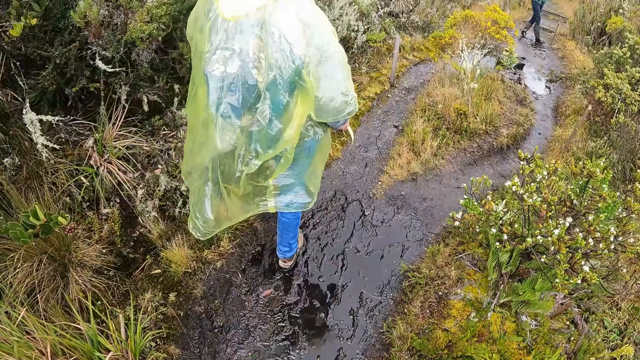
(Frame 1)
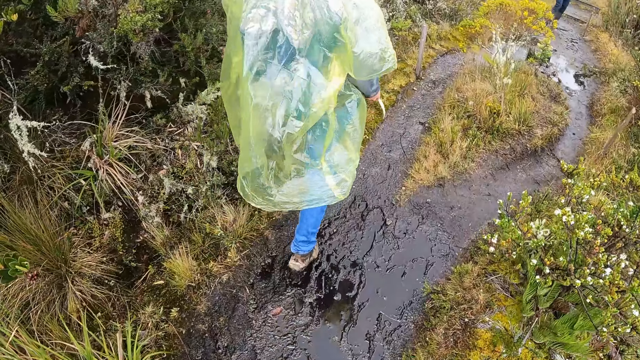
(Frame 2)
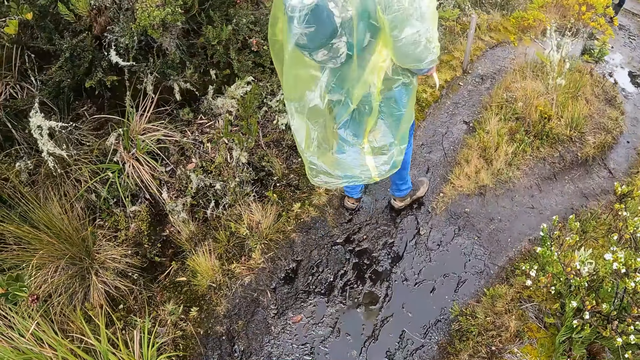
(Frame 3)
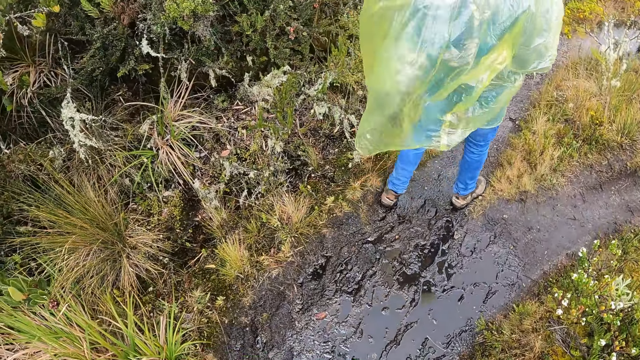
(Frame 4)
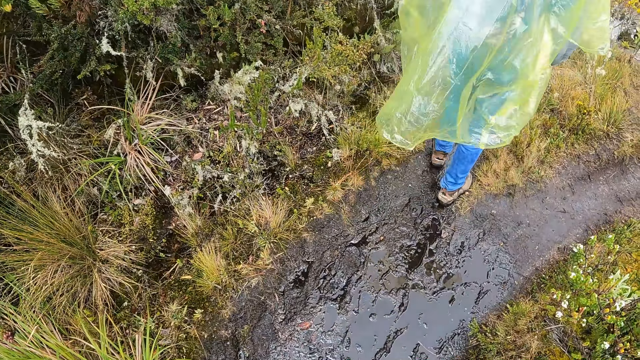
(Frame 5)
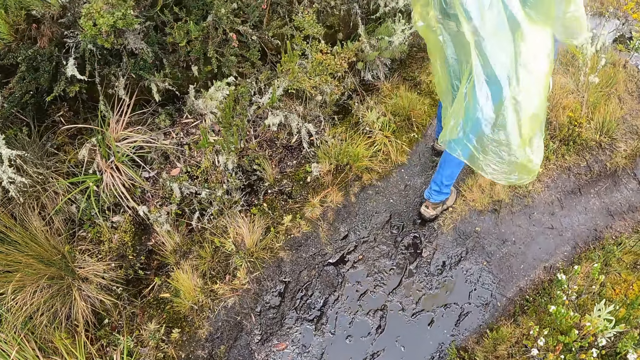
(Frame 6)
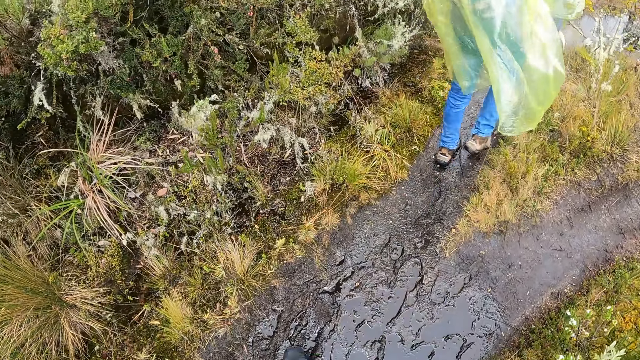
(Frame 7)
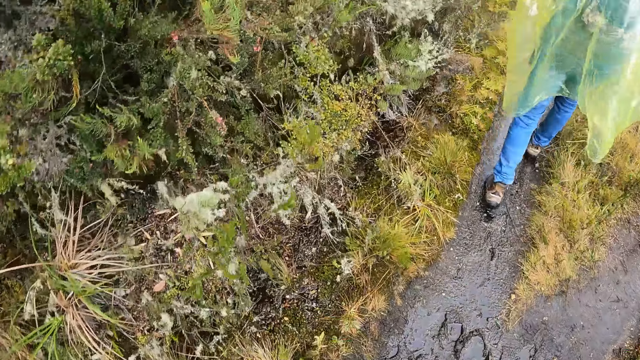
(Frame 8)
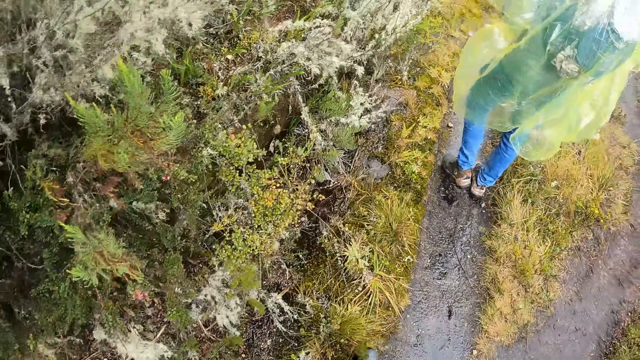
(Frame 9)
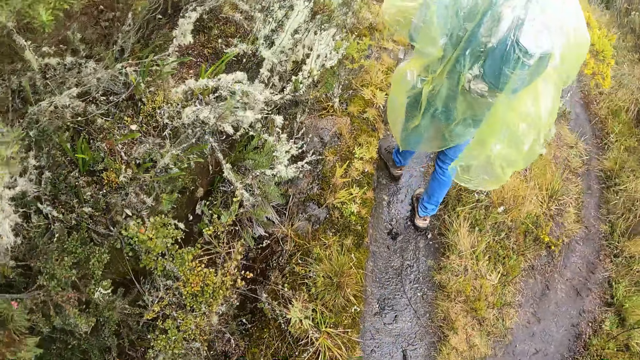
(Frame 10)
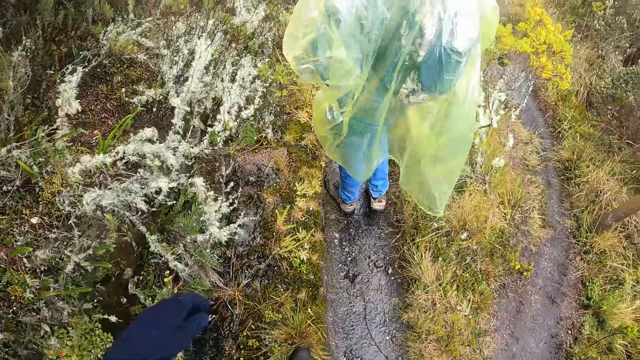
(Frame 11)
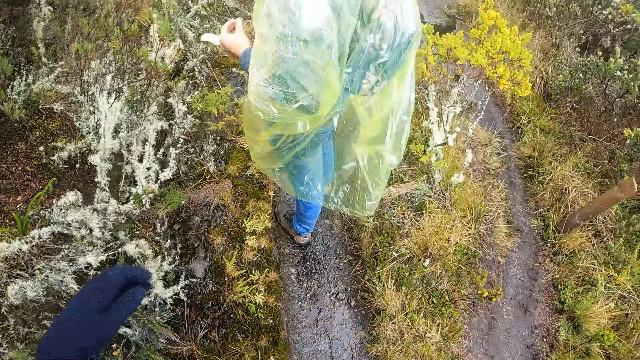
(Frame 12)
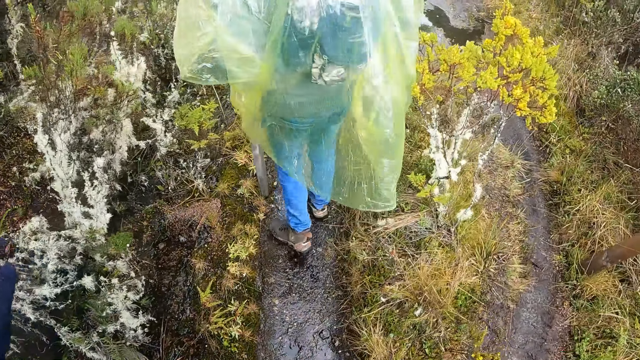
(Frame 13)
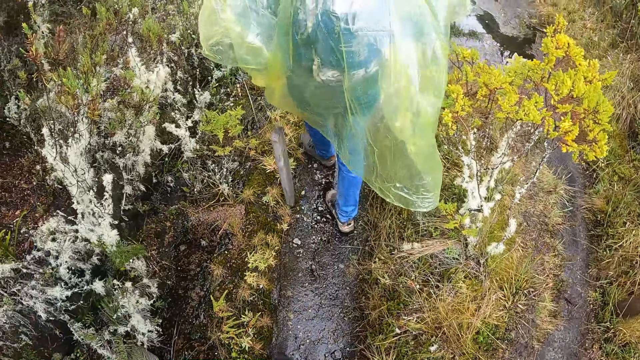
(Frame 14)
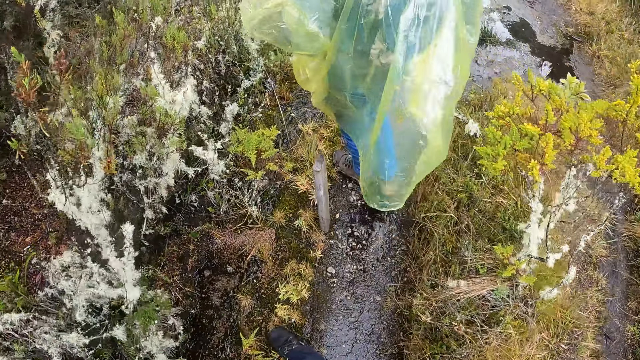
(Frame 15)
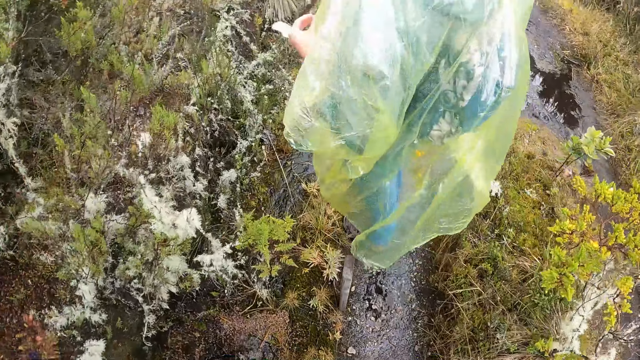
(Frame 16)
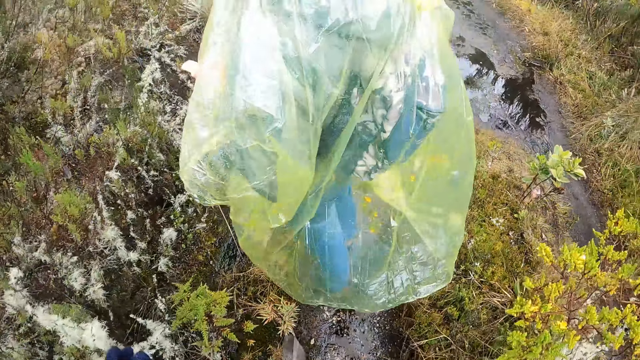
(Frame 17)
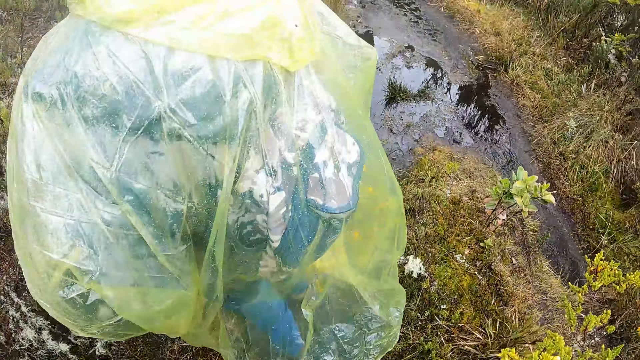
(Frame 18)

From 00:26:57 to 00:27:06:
The camera wearer hikes on the pathway.

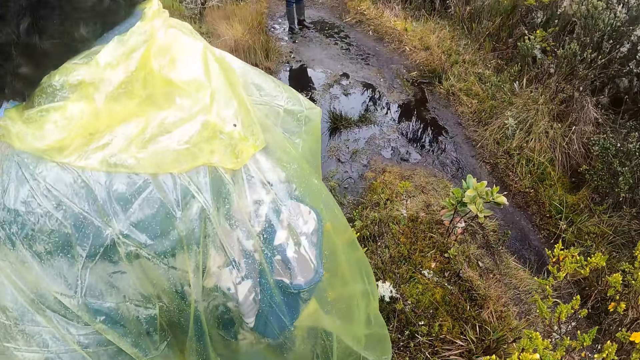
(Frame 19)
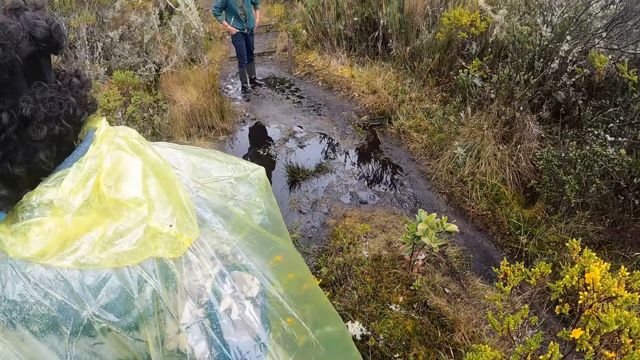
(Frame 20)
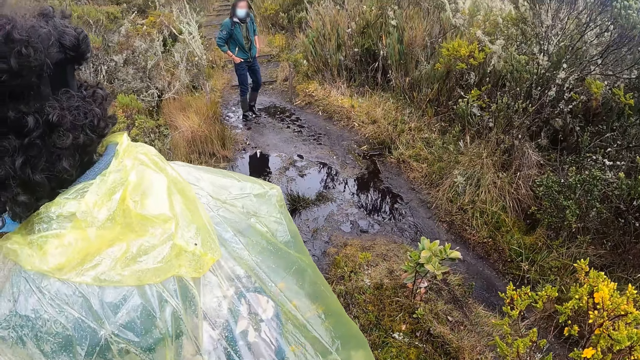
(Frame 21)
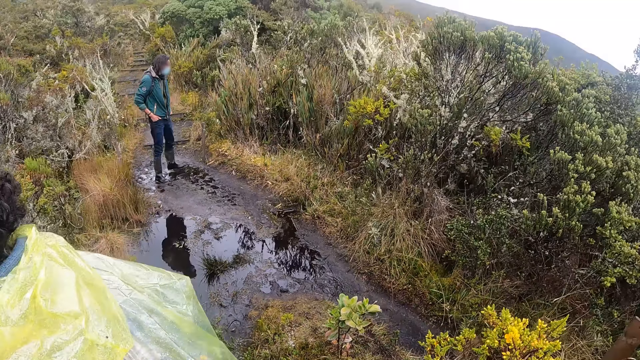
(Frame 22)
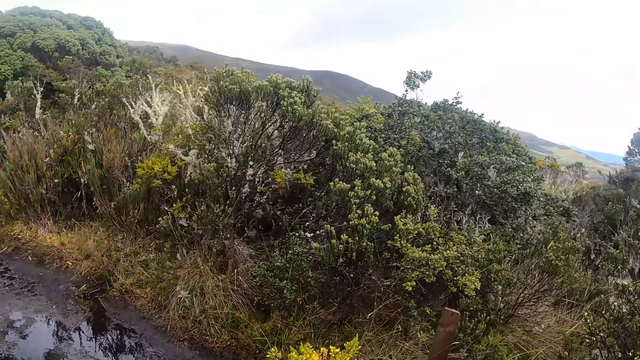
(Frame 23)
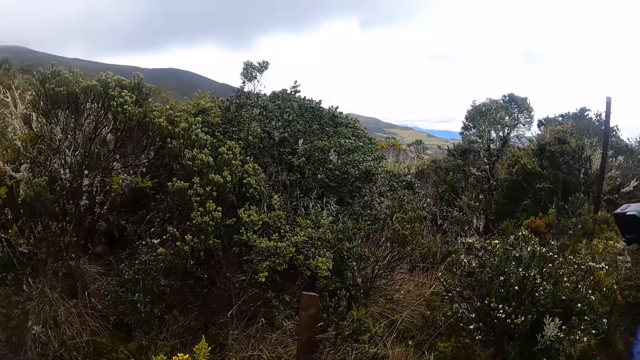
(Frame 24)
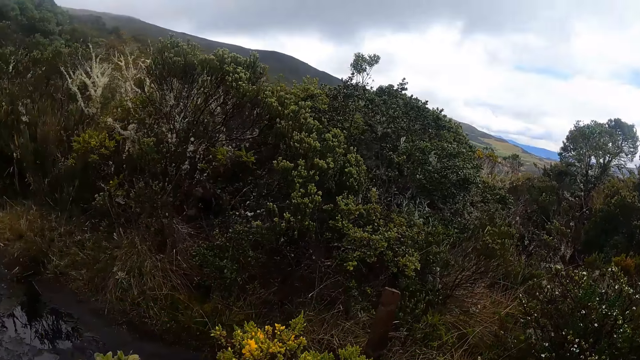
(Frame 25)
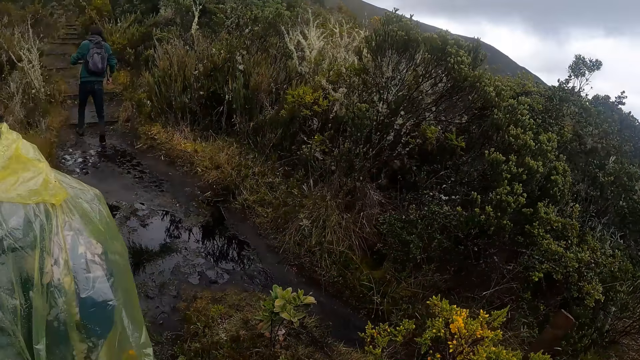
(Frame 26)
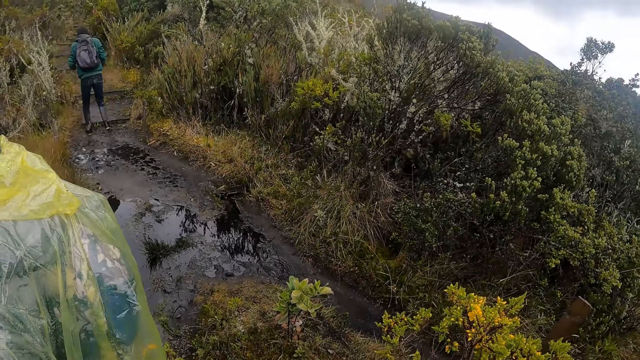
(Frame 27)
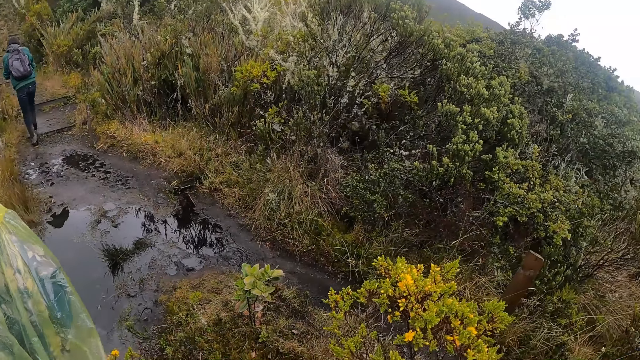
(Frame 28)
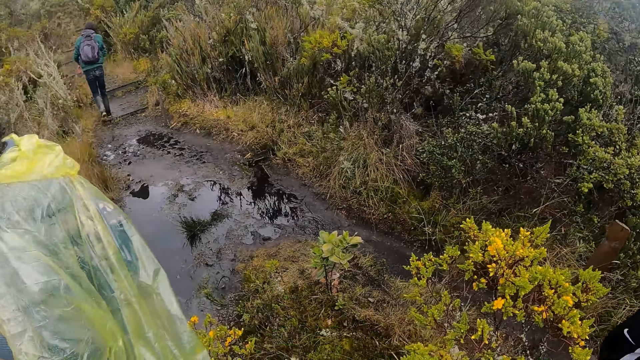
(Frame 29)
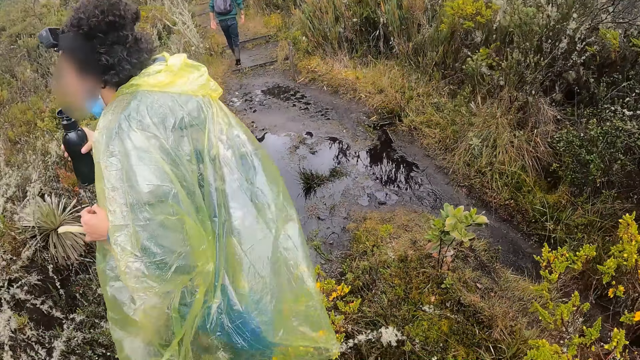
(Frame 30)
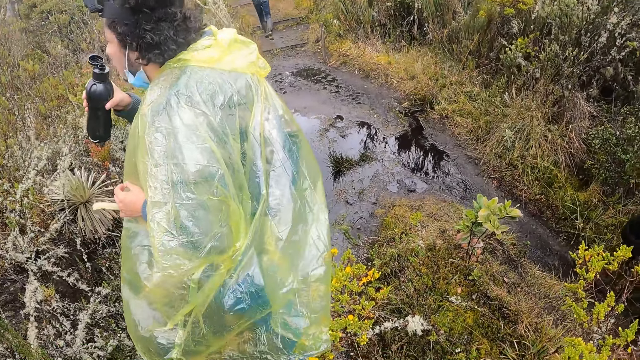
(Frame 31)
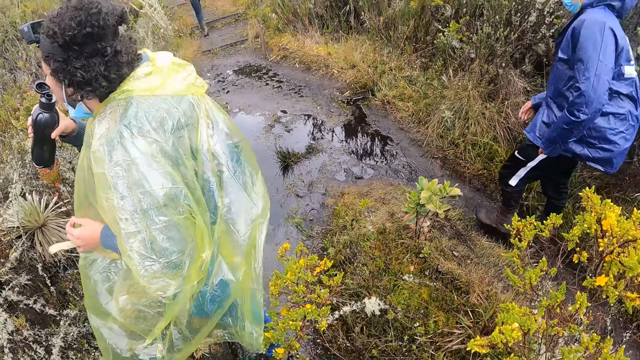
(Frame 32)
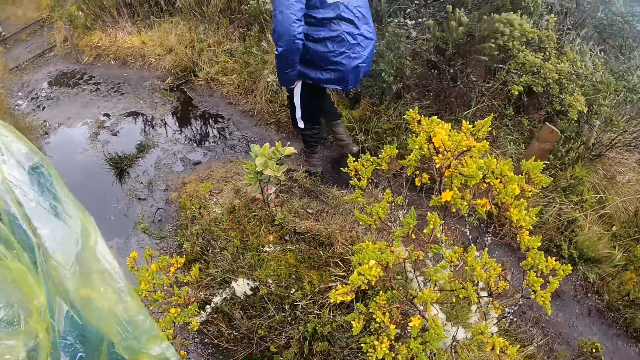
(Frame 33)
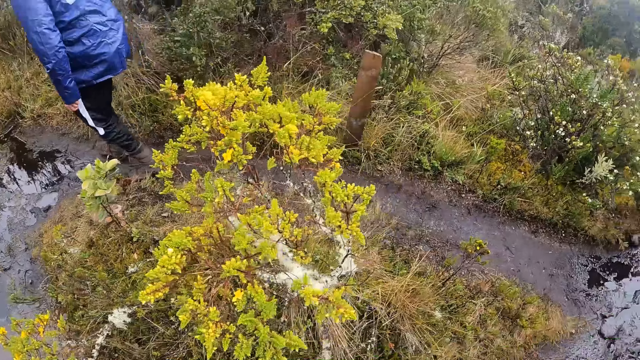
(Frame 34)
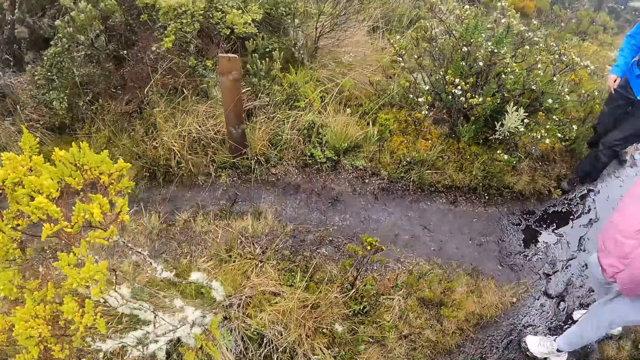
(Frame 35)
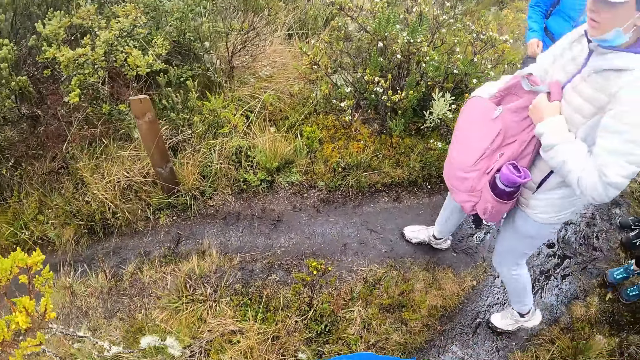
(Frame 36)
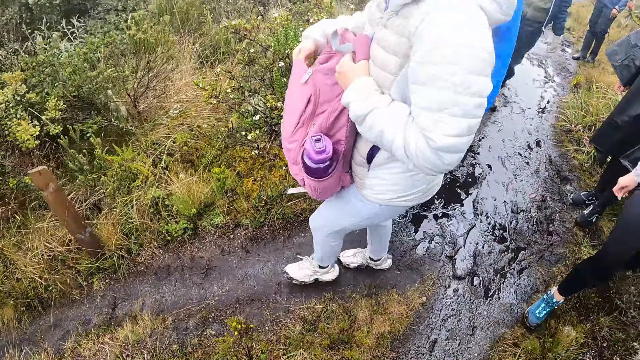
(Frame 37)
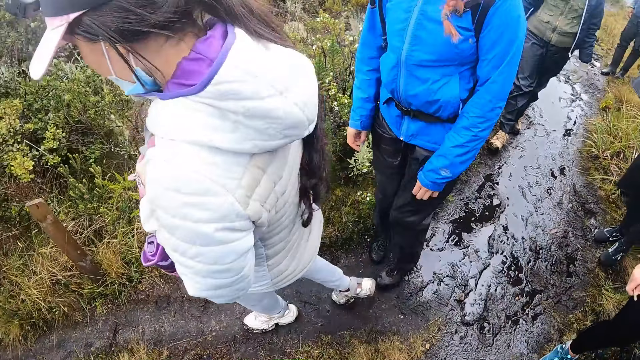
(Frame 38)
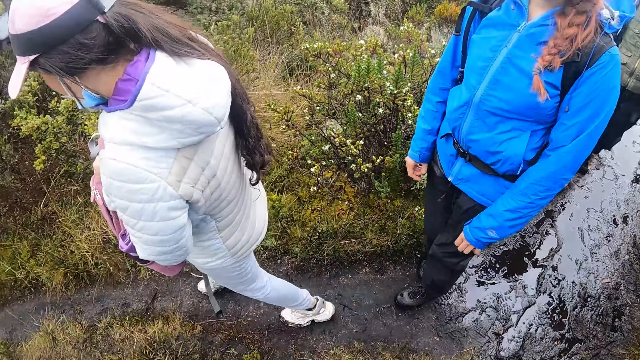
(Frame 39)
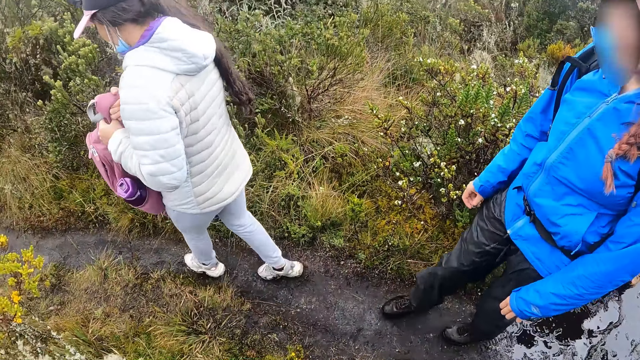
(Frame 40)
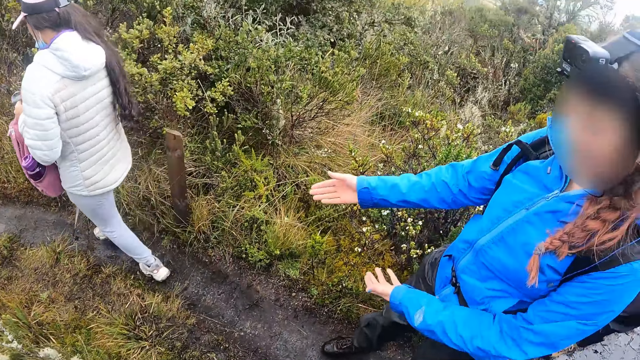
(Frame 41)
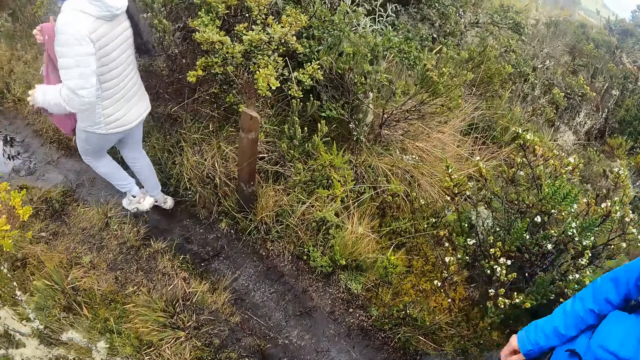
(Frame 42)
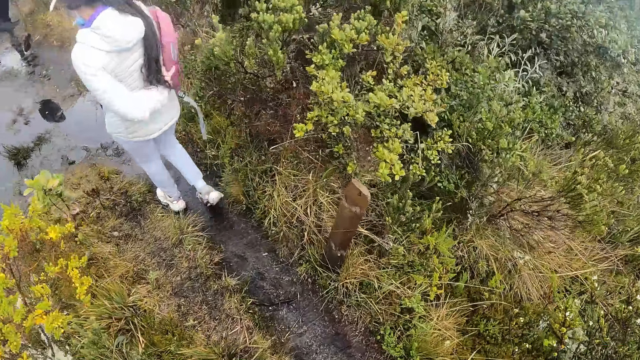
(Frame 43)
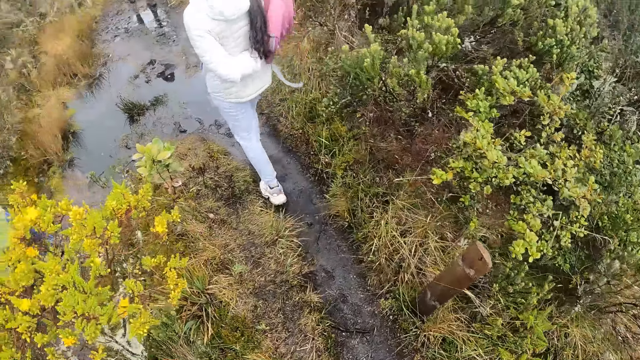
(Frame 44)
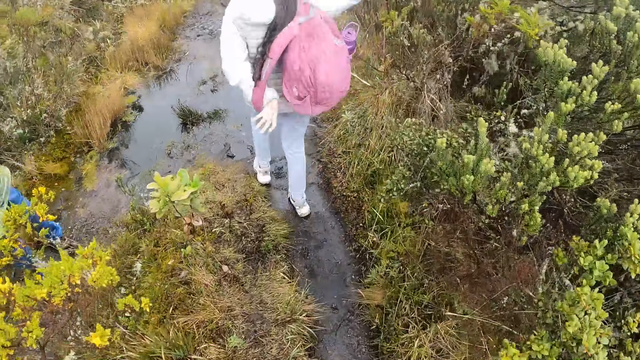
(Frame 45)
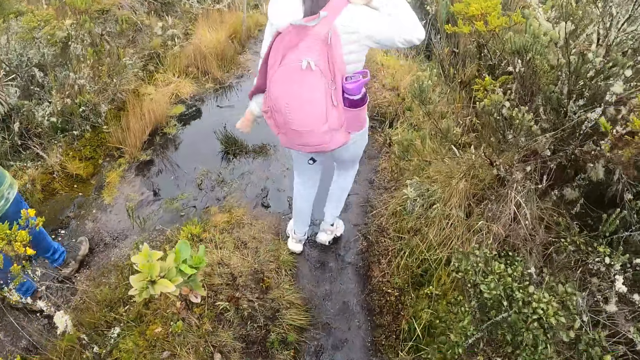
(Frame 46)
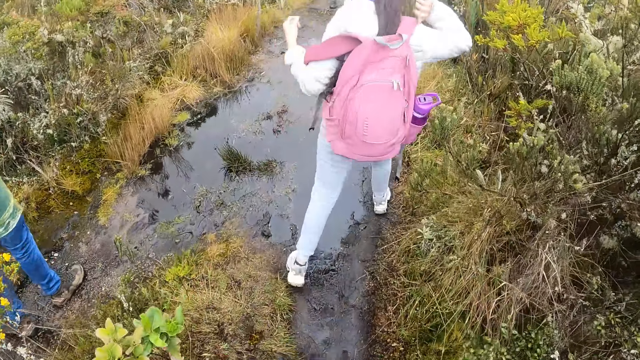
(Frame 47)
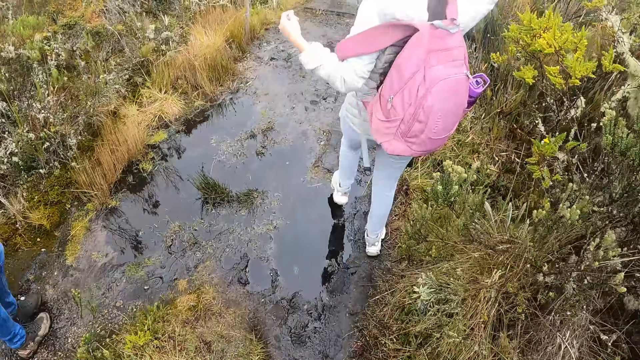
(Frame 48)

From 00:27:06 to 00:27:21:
The camera wearer looks around the forest shrubs. A man drinks water from a bottle in his right hand. Another man hikes past the camera wearer. A woman interacts with the camera wearer. Another woman backs the backpack on her back. The camera wearer hikes the mountain.
